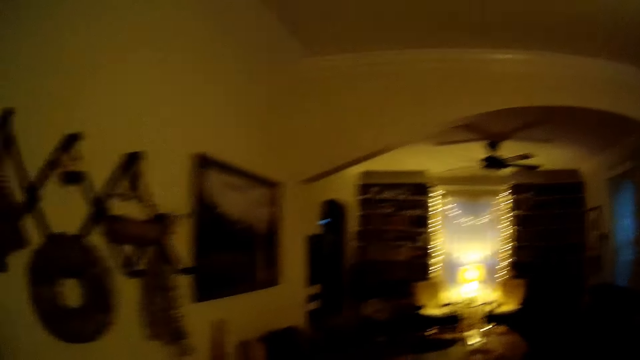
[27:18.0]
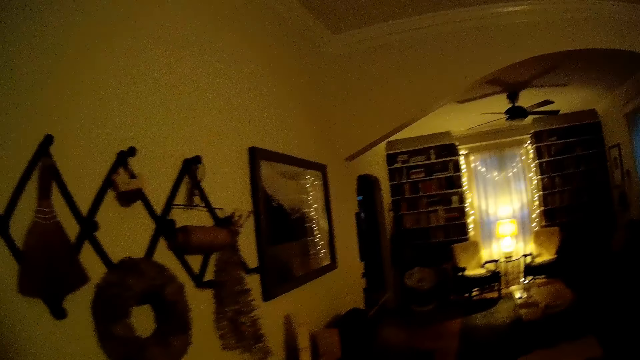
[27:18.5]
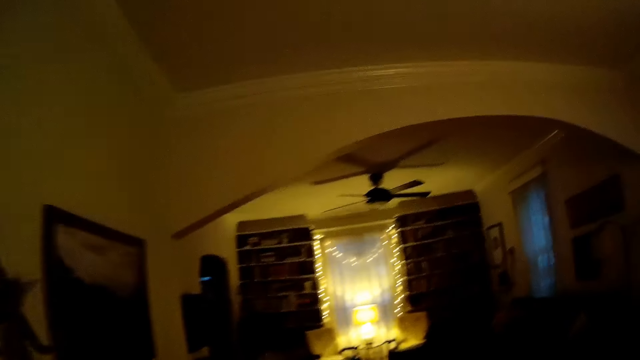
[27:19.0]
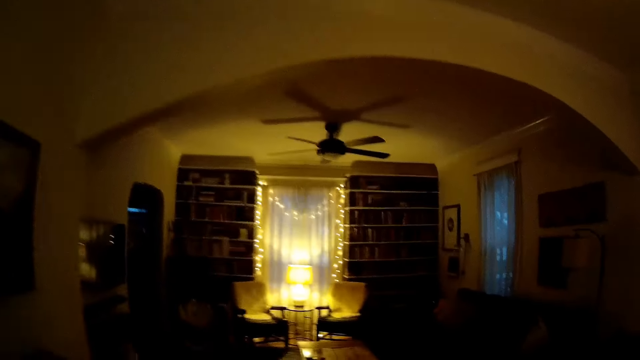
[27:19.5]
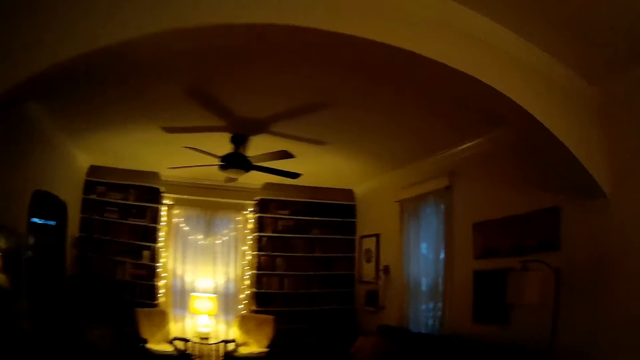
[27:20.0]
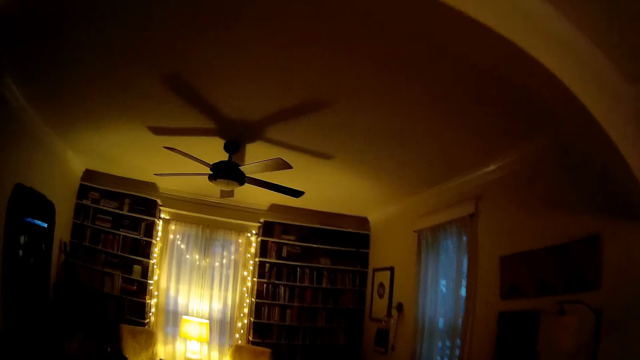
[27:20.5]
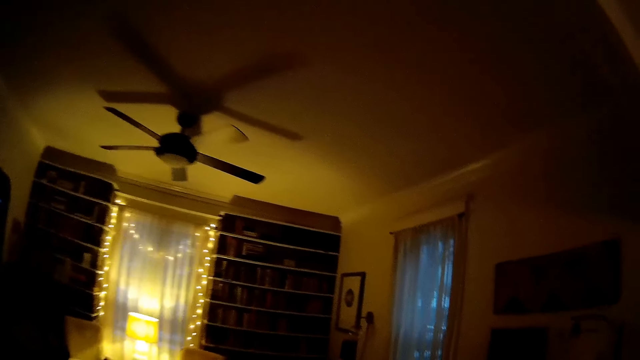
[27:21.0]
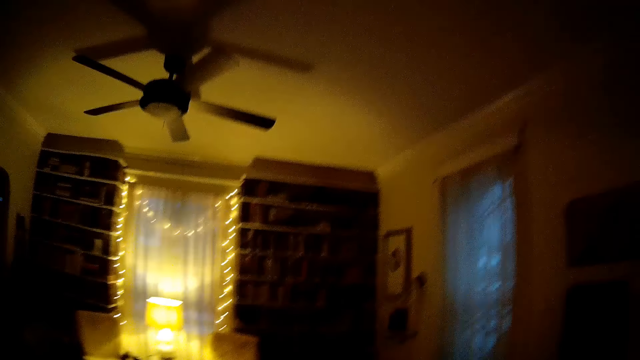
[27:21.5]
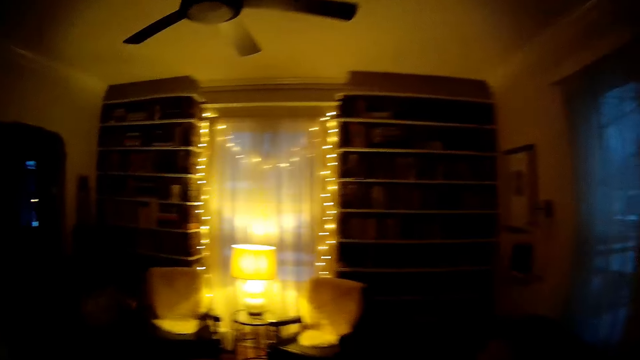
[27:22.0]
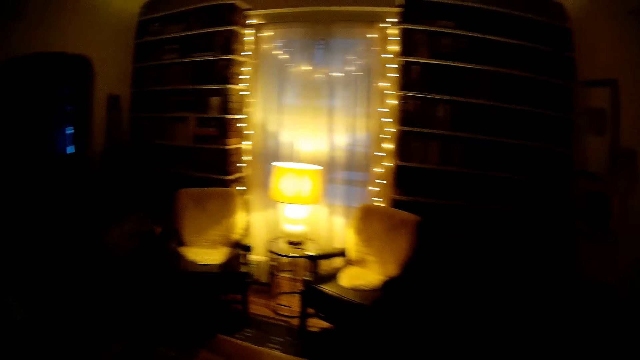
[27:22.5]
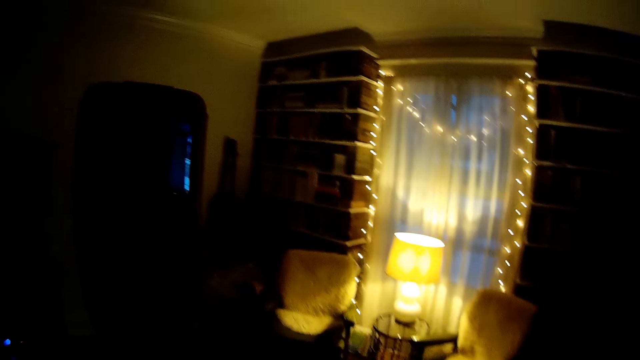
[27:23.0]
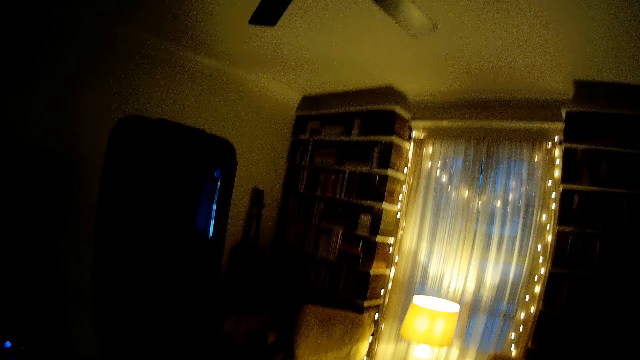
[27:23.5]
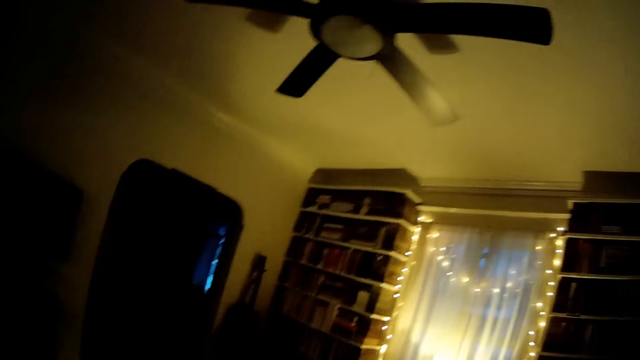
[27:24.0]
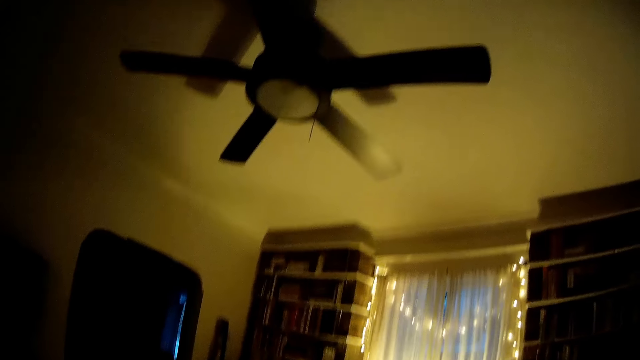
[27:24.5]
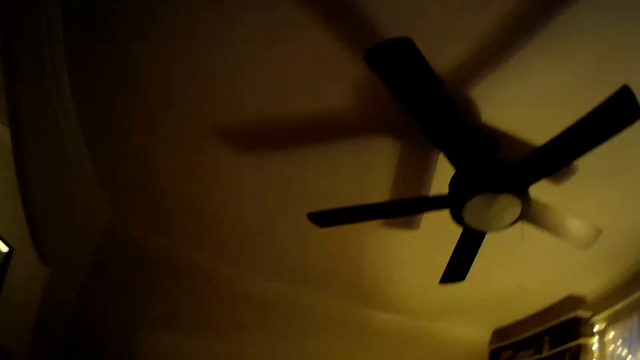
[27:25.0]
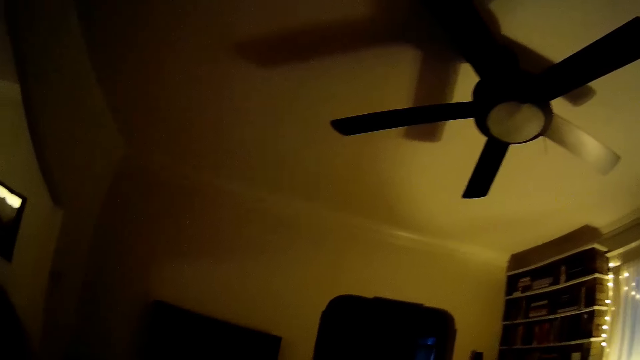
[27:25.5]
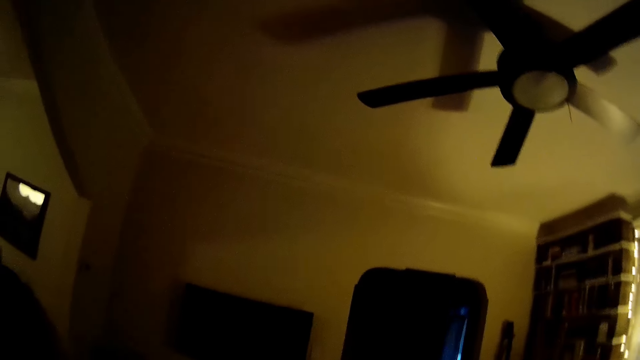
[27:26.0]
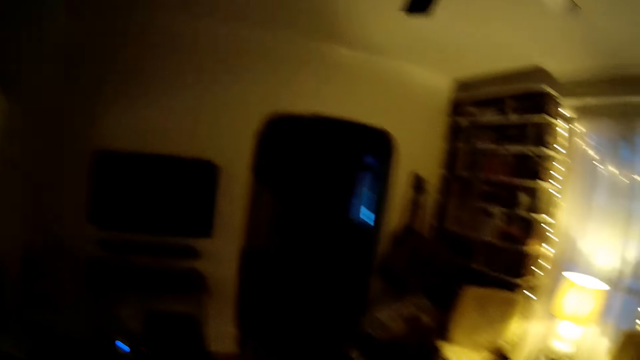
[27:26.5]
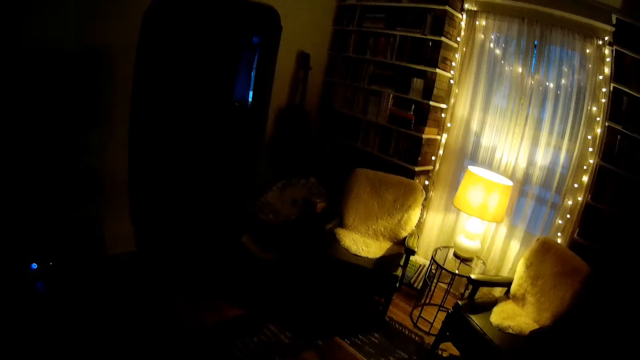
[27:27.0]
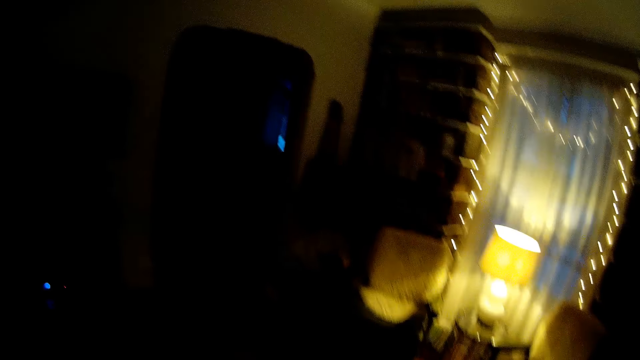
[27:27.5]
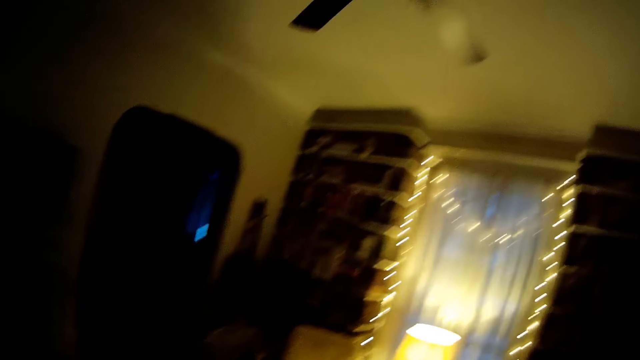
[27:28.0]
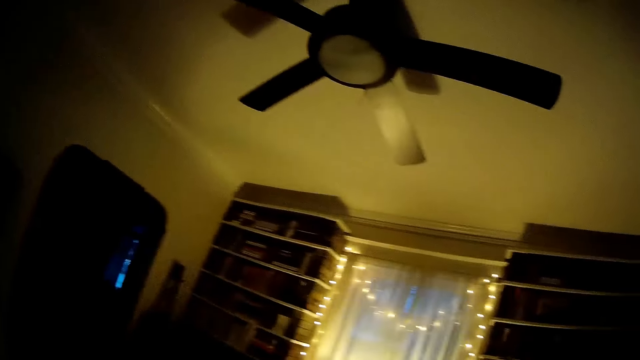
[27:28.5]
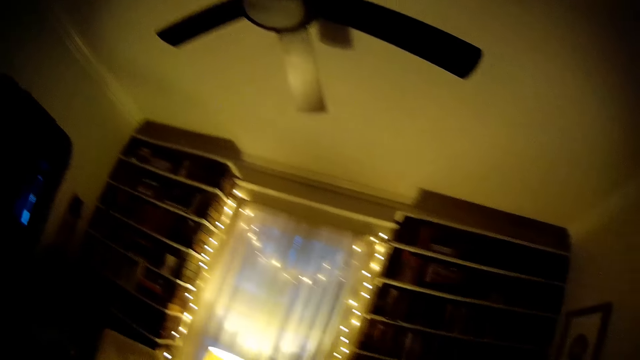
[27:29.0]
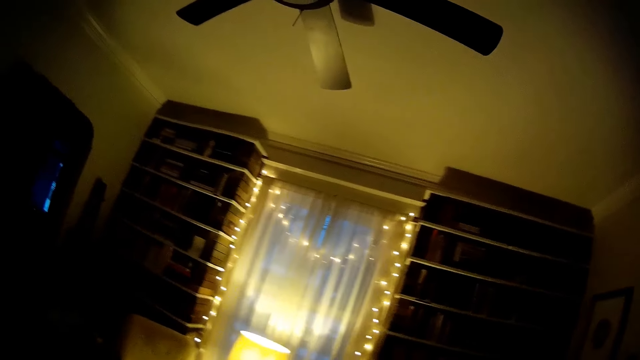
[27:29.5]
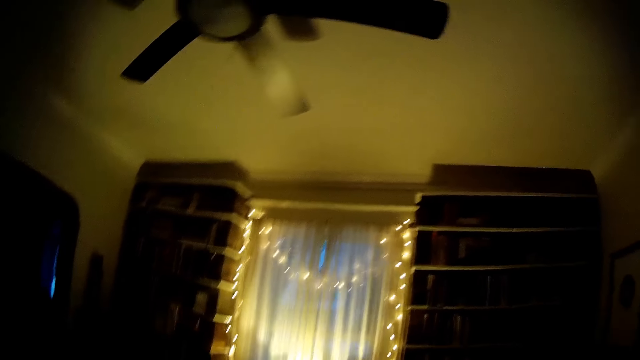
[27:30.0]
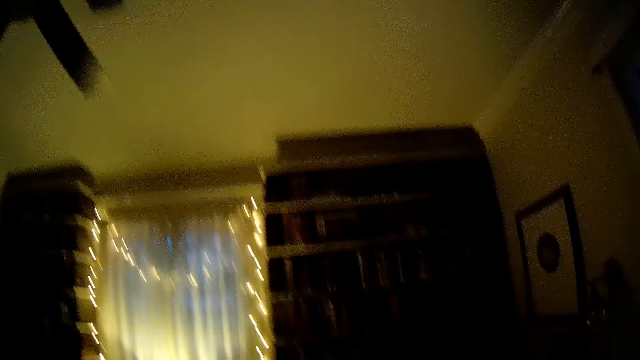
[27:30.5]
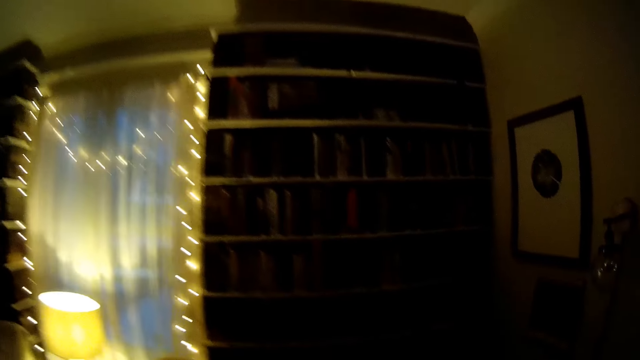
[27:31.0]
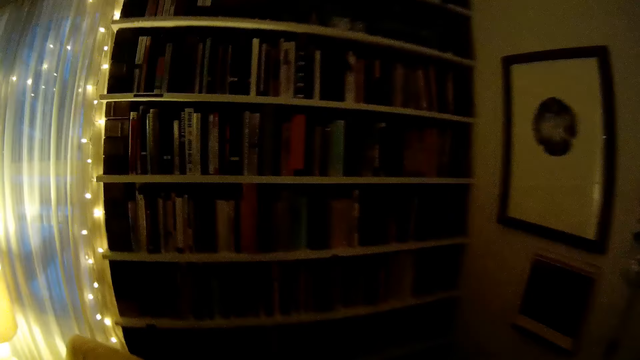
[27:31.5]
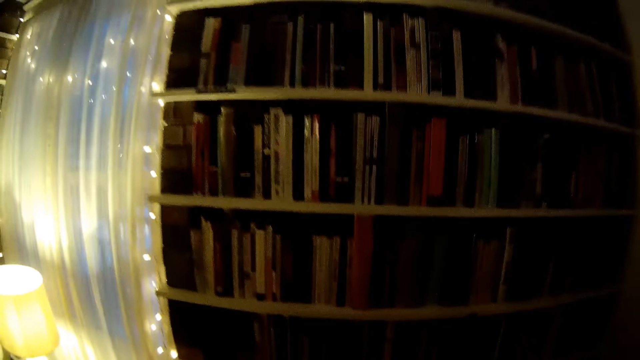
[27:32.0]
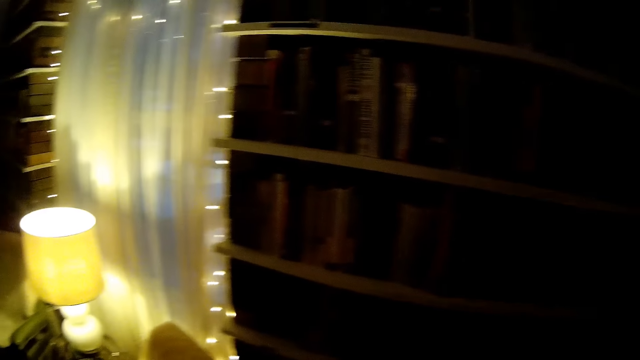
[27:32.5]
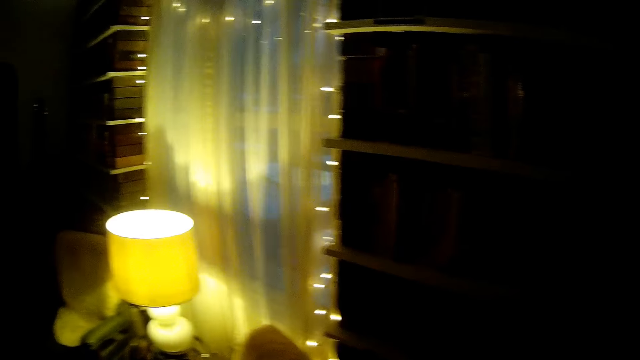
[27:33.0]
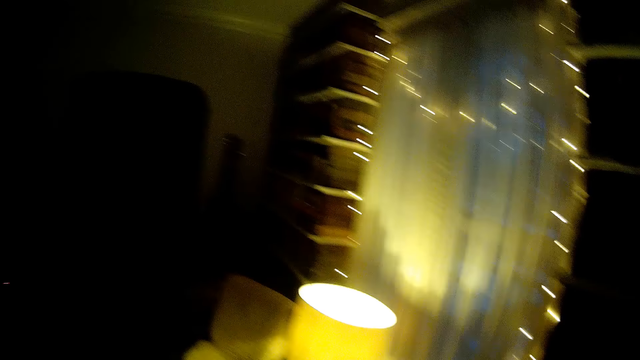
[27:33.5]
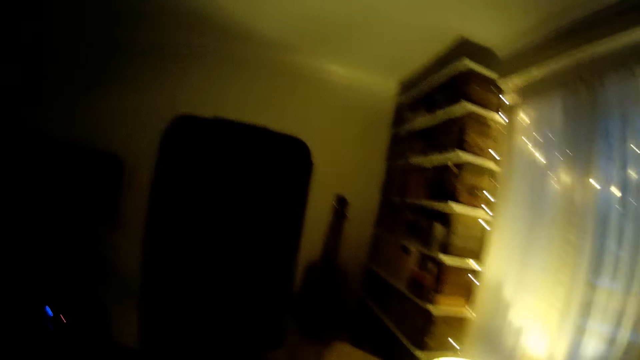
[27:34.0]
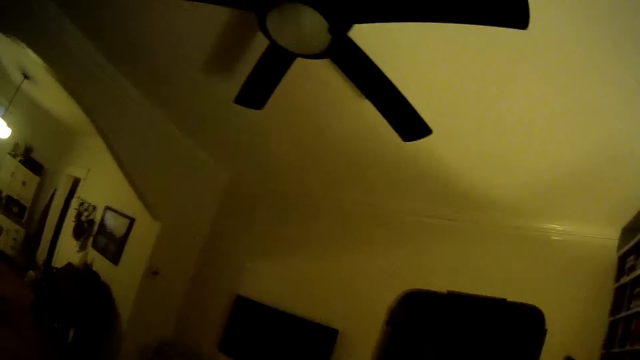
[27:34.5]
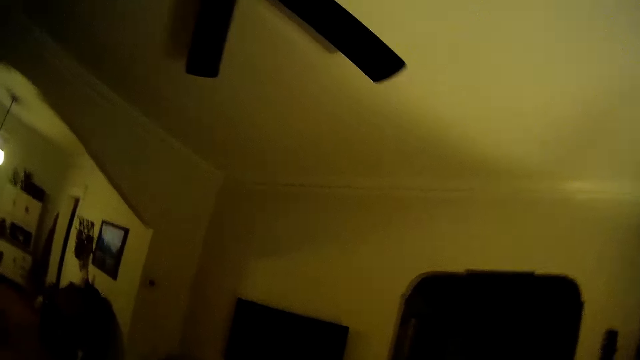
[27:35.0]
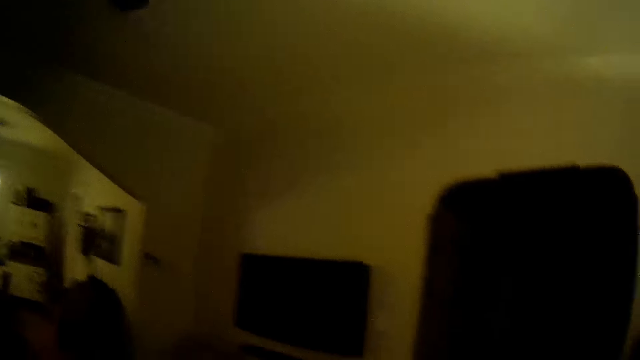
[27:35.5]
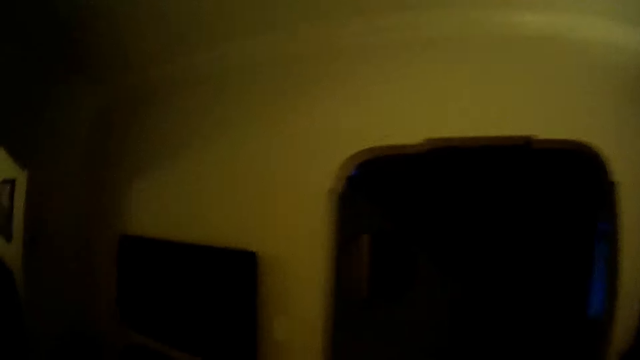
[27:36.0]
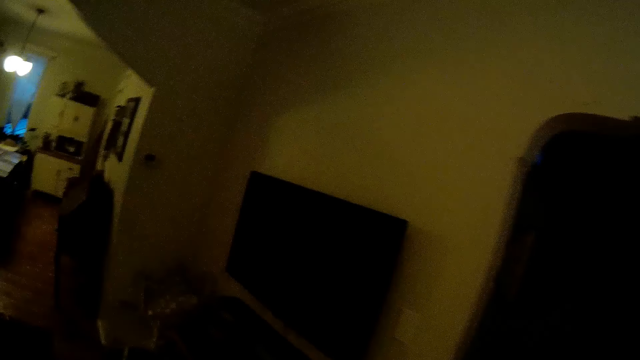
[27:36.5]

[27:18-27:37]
The camera wearer walks to a bookshelf in the sitting room. They walk toward the television in the sitting room.
